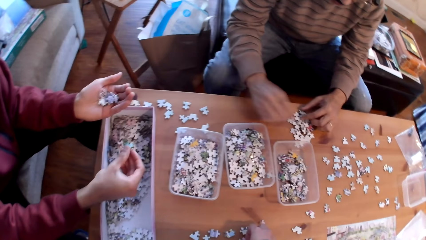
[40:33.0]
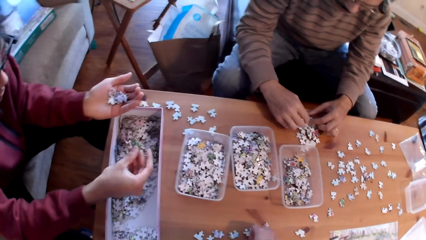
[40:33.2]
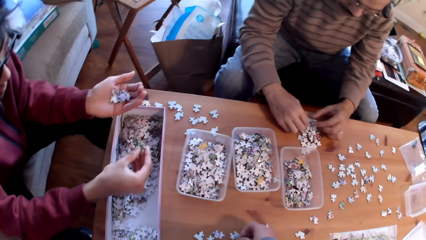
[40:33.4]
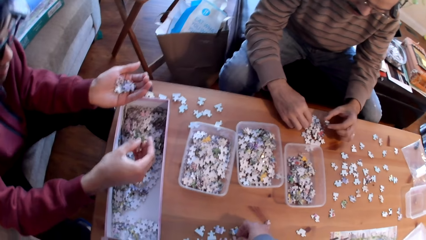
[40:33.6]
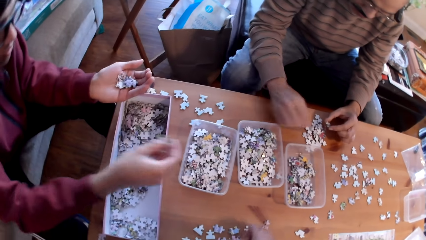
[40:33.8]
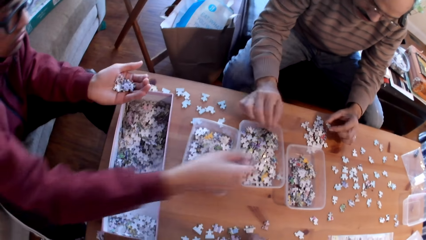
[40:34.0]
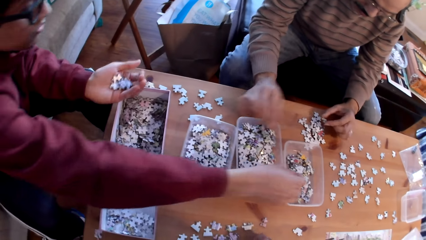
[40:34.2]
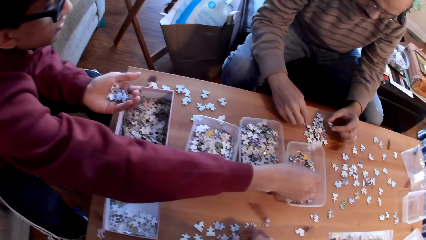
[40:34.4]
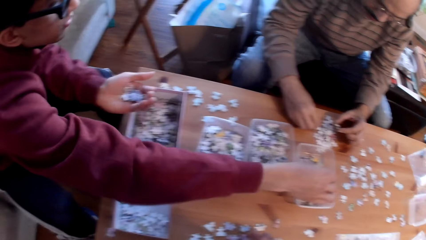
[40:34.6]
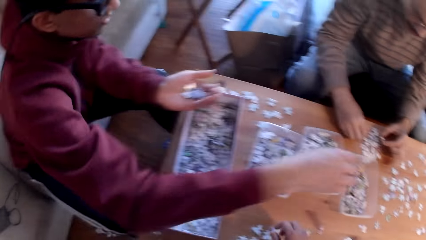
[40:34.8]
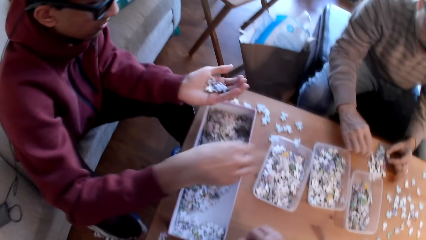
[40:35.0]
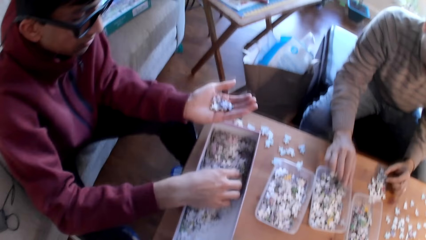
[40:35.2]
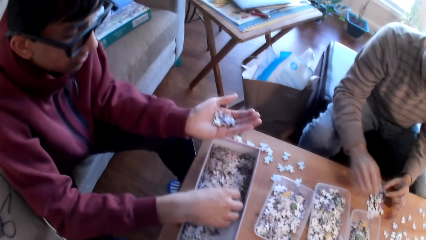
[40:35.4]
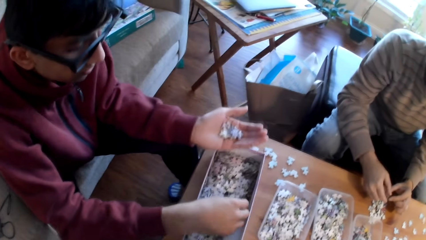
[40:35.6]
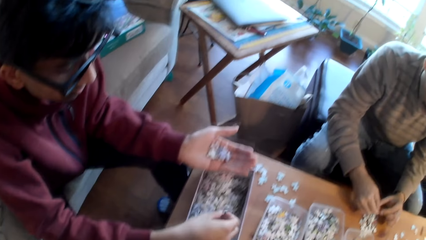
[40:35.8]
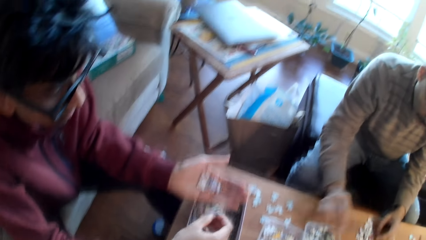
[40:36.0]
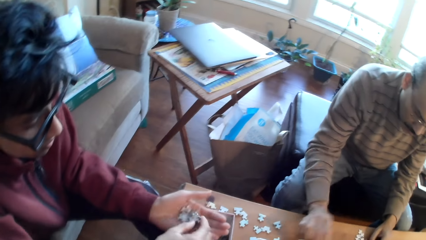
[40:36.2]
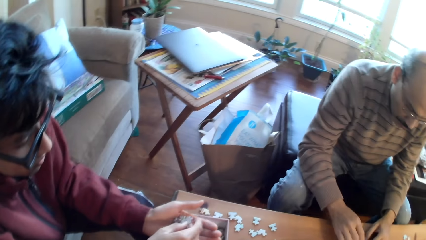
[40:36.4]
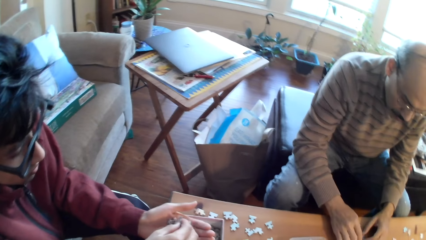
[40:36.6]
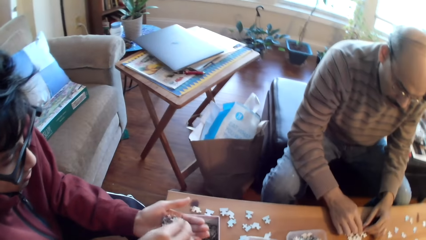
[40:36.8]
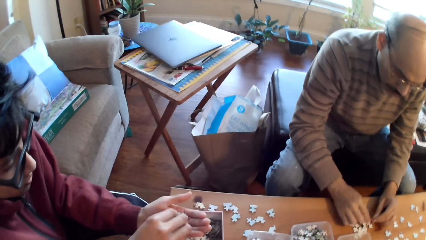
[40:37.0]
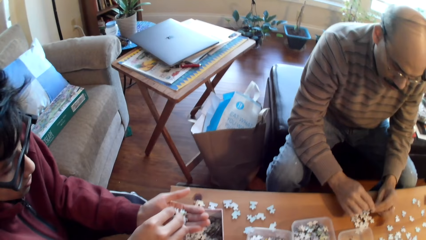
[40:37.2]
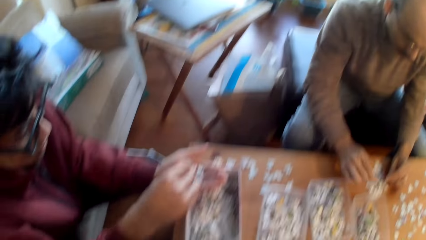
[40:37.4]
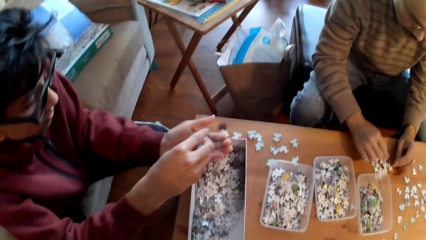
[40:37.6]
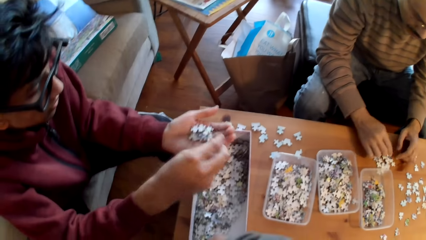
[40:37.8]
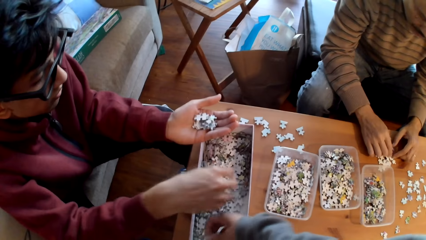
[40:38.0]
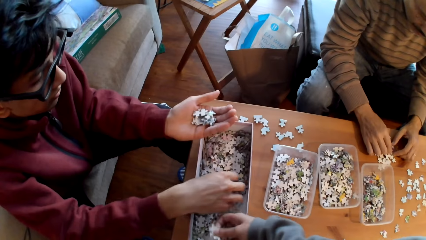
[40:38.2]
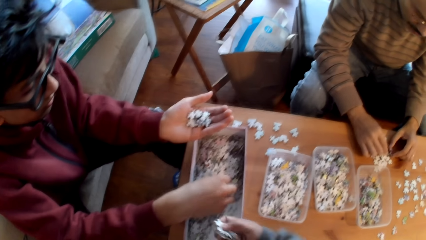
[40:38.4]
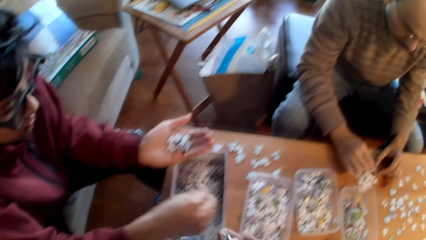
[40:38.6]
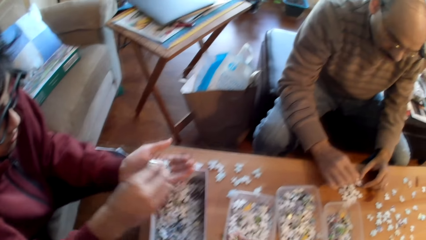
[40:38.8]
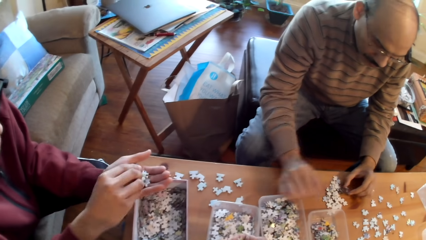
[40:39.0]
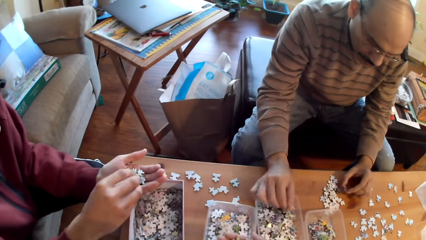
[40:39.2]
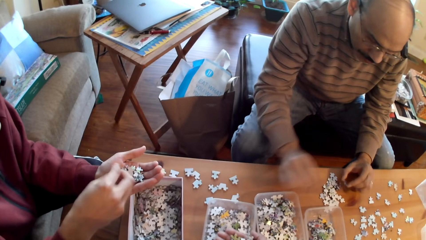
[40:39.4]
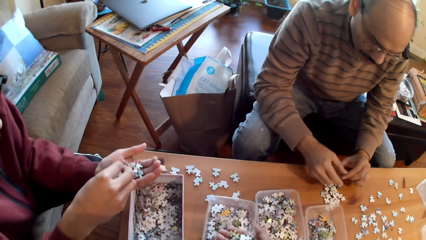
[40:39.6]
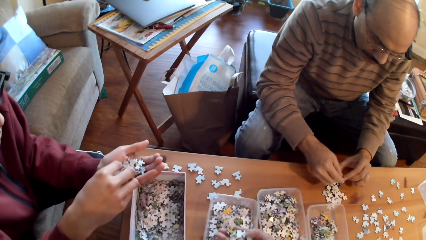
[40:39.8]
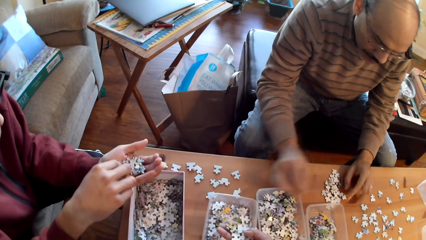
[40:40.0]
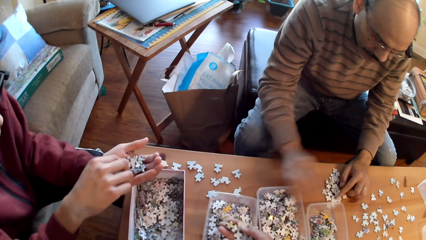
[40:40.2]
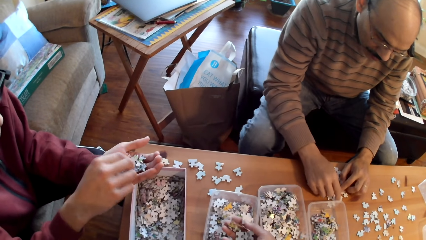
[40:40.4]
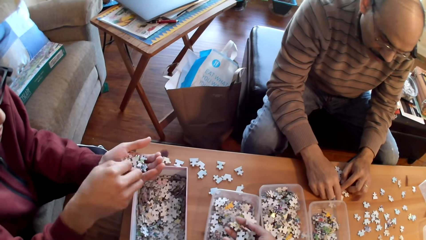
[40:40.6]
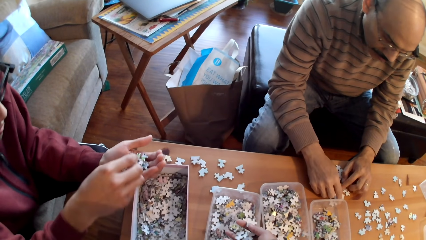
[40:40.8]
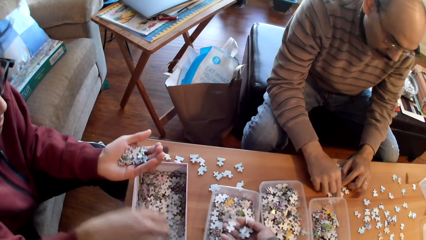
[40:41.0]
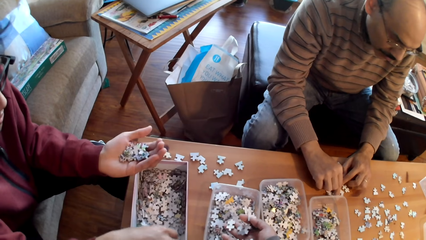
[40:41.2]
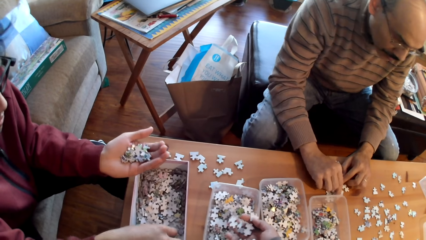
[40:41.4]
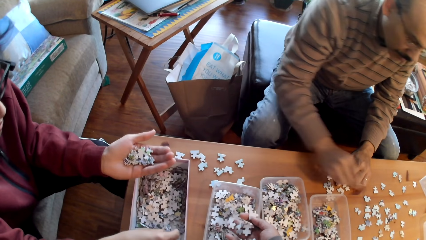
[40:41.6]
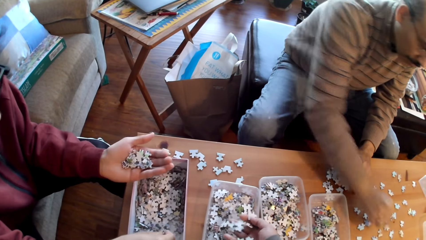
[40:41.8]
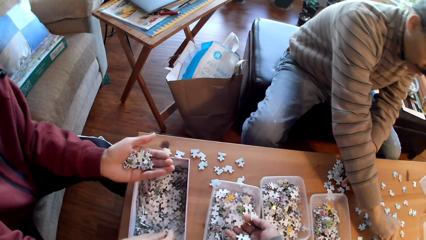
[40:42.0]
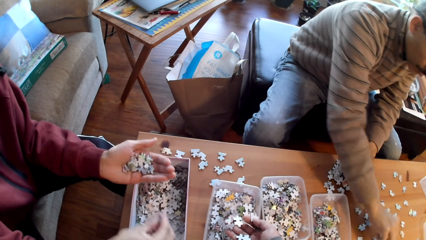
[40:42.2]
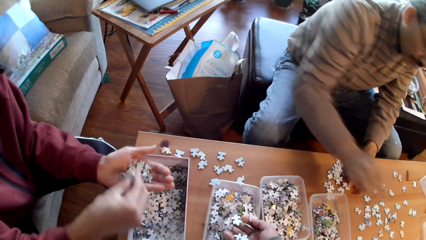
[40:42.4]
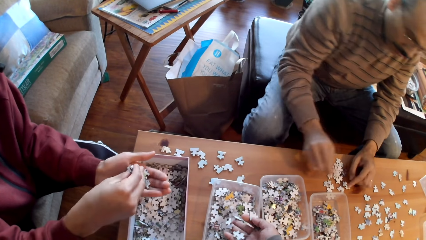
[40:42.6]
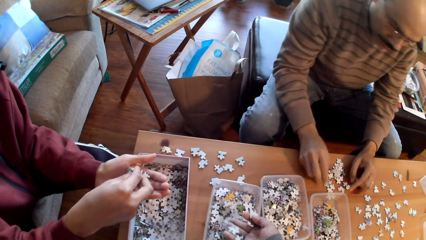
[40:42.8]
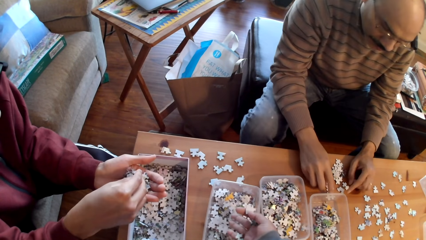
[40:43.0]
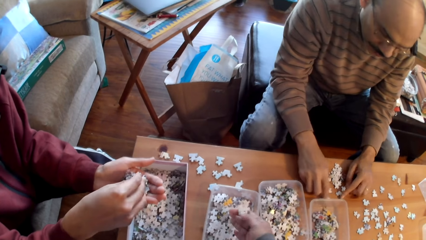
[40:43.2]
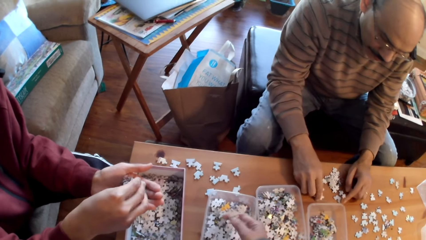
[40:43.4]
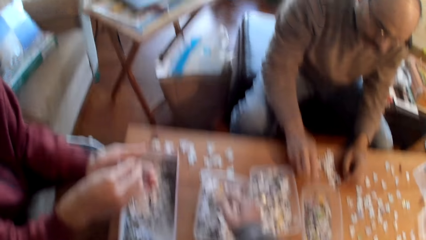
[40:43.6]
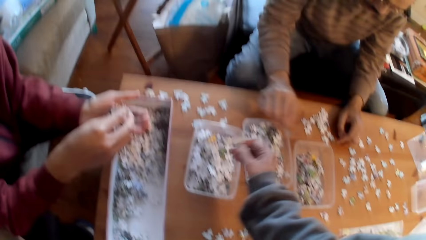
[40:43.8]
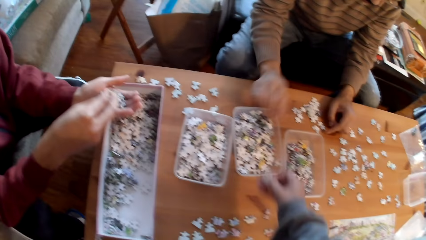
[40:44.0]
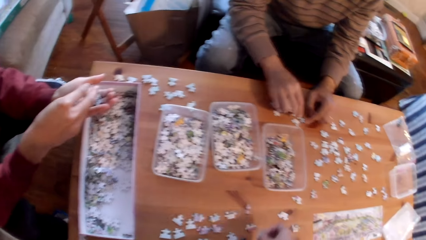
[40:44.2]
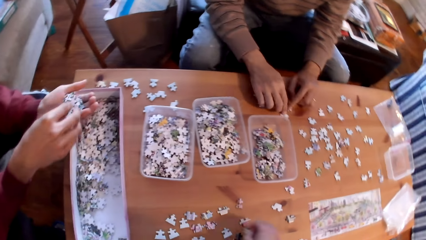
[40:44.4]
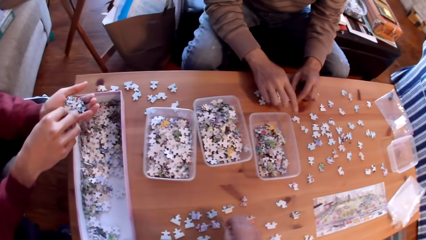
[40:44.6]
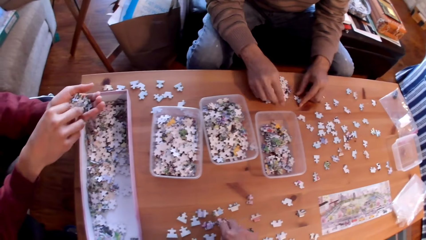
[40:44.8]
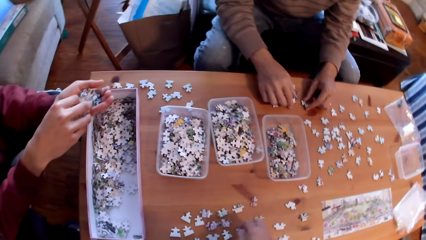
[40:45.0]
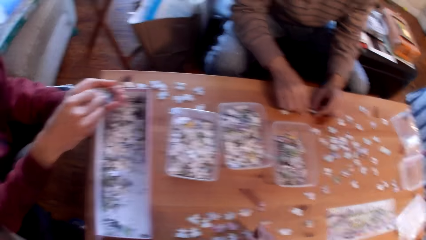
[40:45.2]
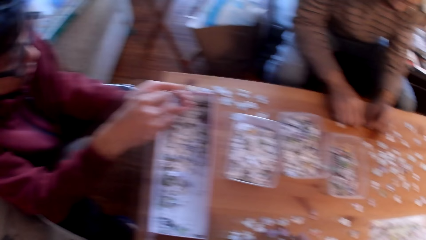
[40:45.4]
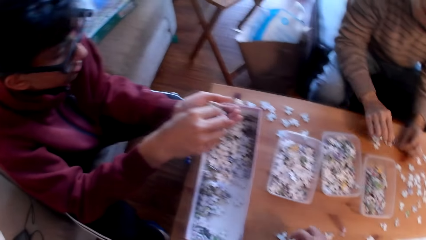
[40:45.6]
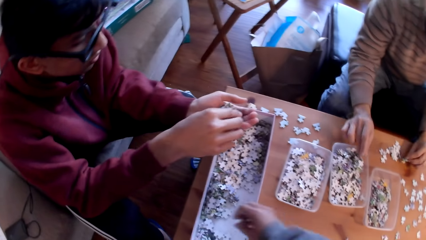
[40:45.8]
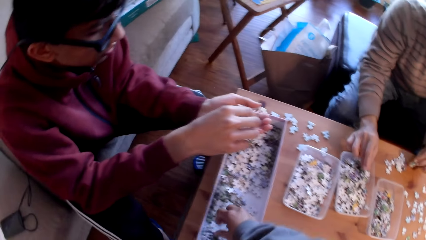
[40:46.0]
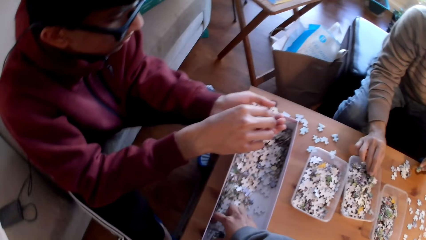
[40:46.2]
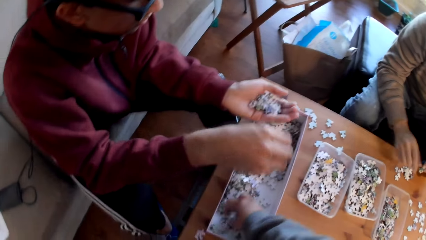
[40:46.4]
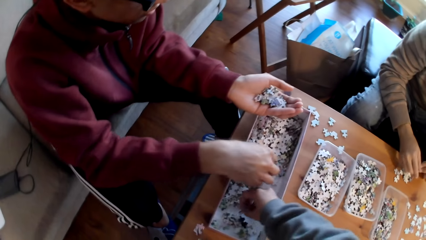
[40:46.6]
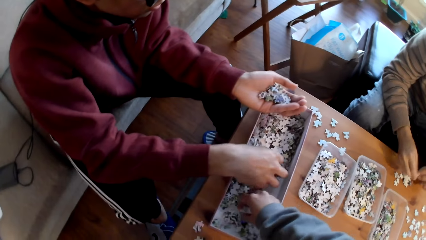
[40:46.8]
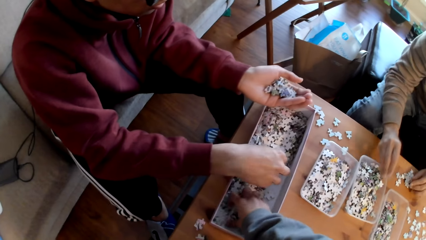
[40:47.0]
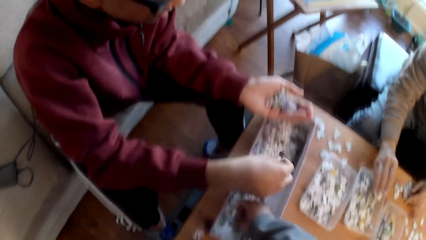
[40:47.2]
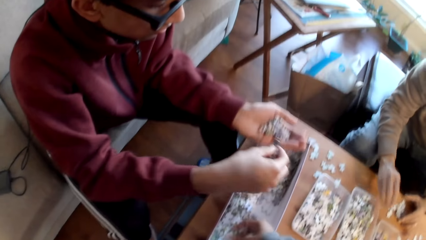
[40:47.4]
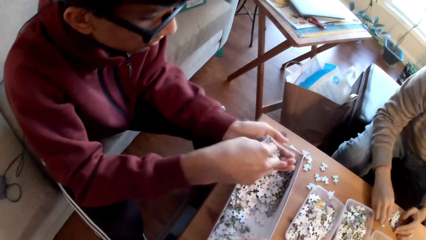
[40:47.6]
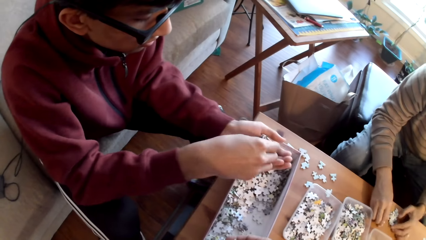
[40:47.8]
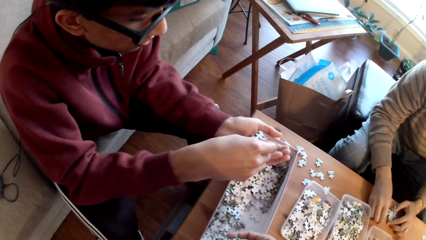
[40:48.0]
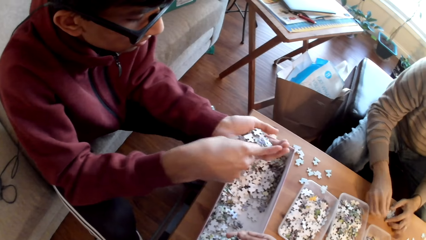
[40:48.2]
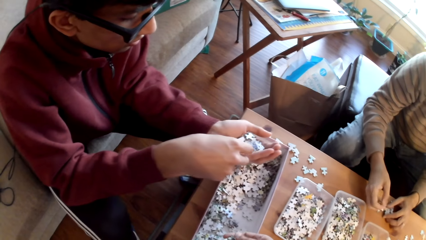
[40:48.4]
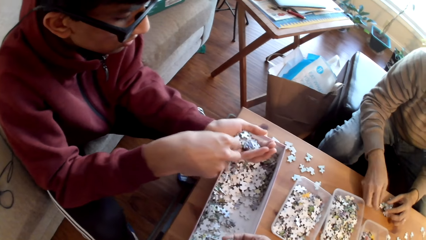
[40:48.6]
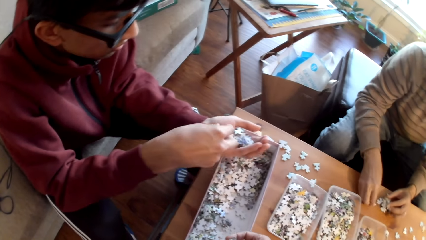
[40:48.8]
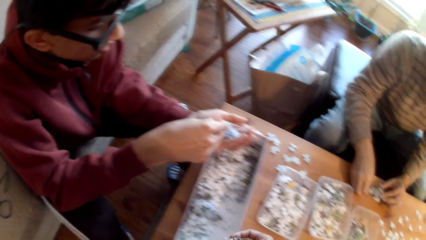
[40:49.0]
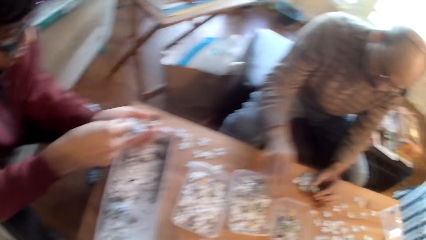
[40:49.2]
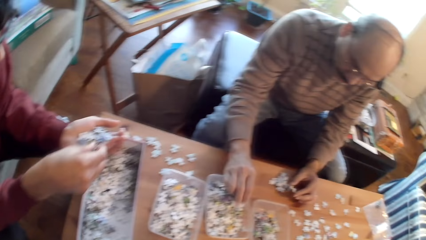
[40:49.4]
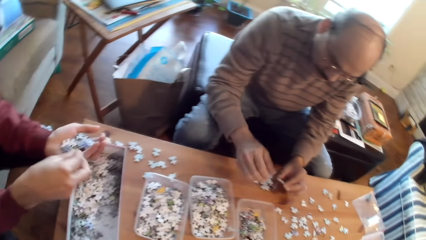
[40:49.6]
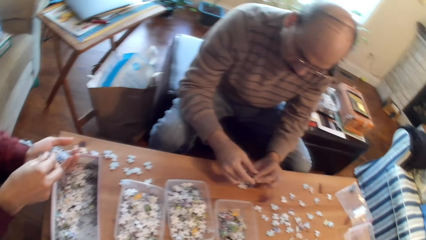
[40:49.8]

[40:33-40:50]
A man puts cards in the tin. The man sorts puzzle pieces on the table. The camera wearer arranges the cards. They sort a jigsaw puzzle piece. They pick a card from the box.
